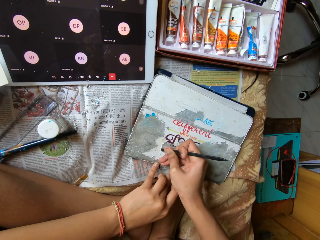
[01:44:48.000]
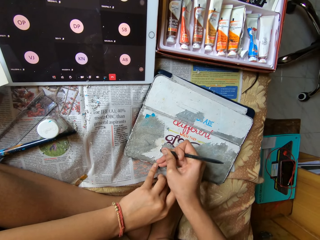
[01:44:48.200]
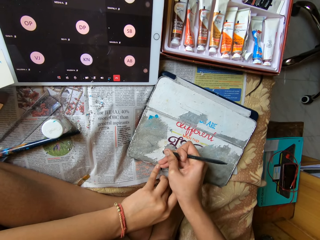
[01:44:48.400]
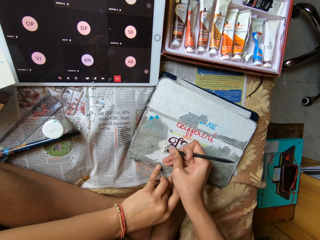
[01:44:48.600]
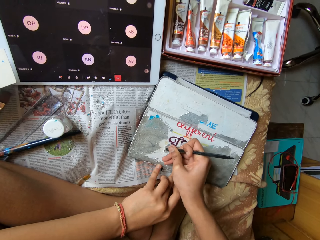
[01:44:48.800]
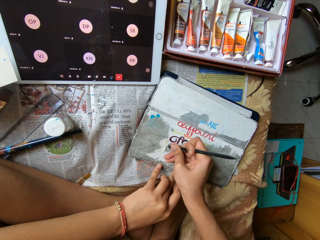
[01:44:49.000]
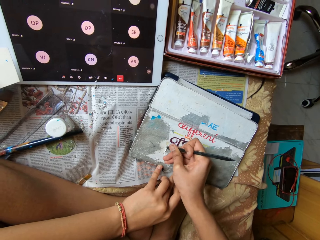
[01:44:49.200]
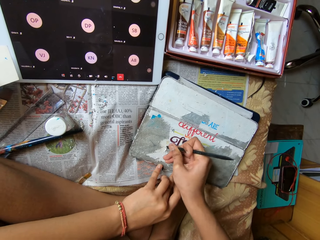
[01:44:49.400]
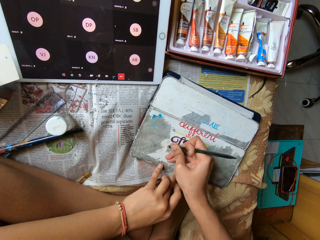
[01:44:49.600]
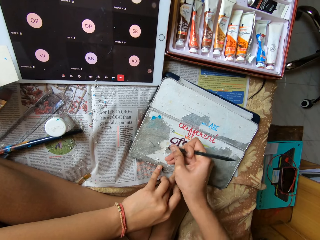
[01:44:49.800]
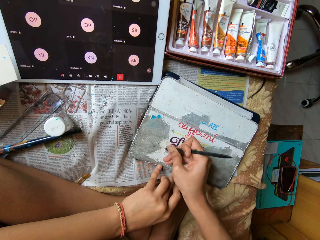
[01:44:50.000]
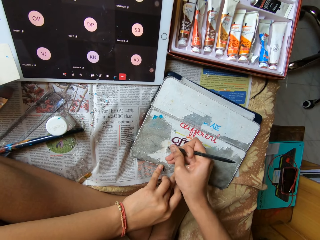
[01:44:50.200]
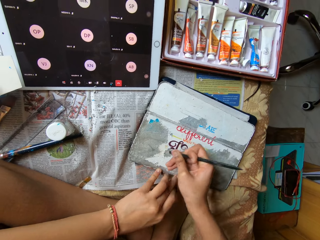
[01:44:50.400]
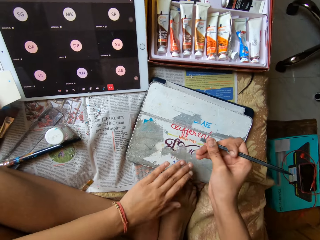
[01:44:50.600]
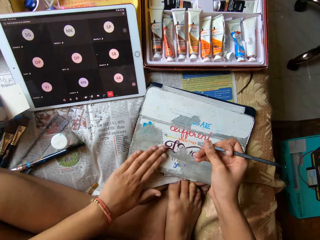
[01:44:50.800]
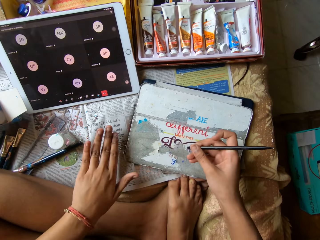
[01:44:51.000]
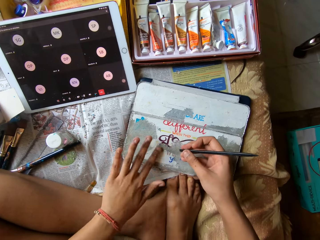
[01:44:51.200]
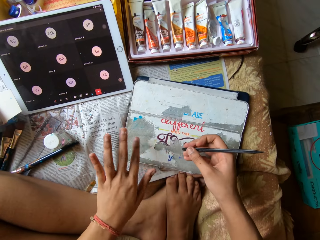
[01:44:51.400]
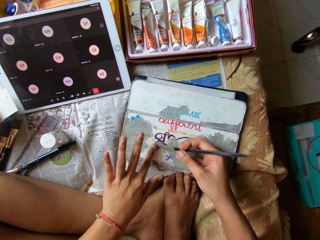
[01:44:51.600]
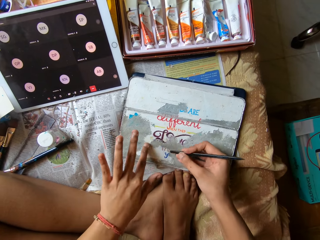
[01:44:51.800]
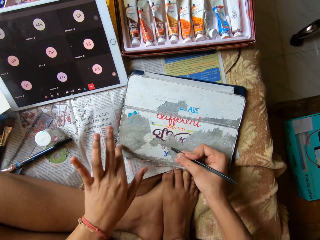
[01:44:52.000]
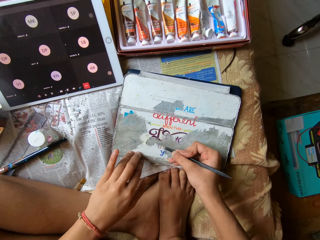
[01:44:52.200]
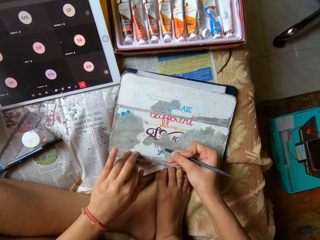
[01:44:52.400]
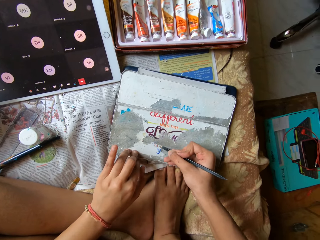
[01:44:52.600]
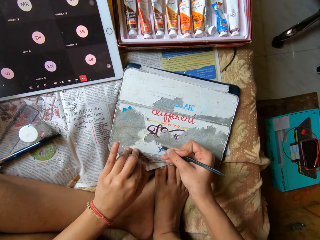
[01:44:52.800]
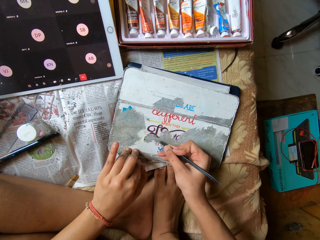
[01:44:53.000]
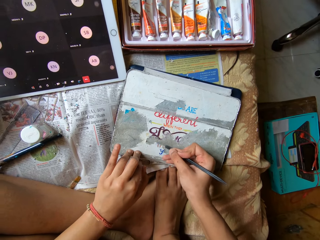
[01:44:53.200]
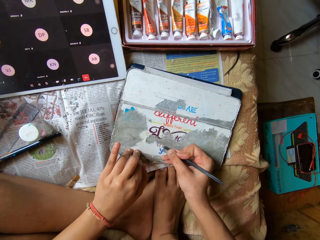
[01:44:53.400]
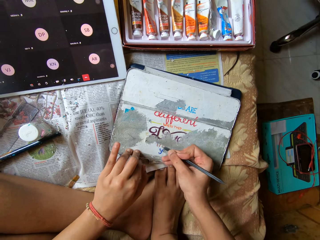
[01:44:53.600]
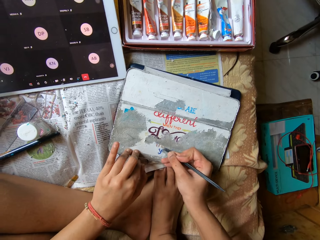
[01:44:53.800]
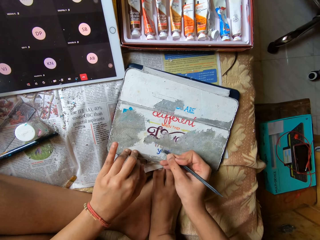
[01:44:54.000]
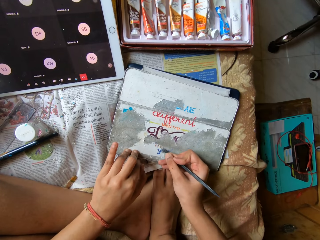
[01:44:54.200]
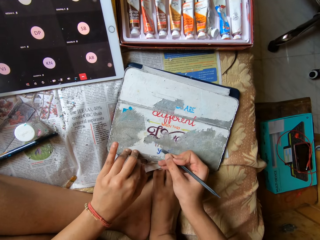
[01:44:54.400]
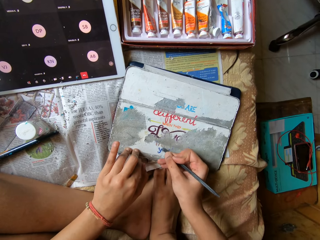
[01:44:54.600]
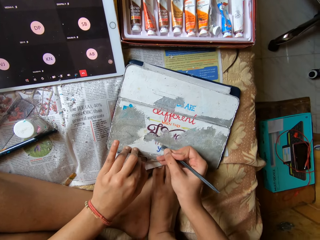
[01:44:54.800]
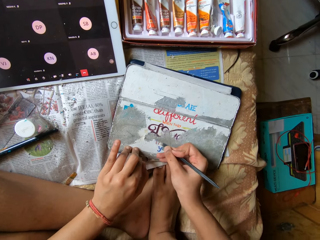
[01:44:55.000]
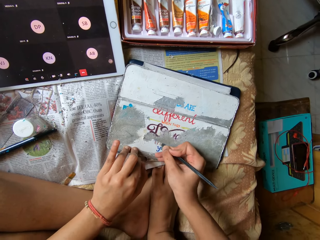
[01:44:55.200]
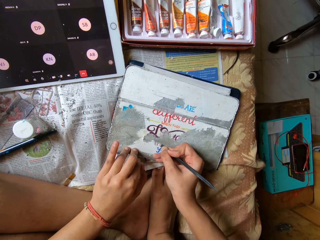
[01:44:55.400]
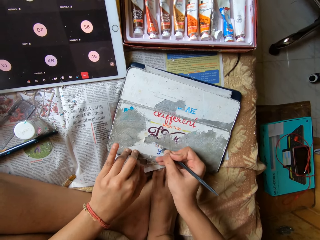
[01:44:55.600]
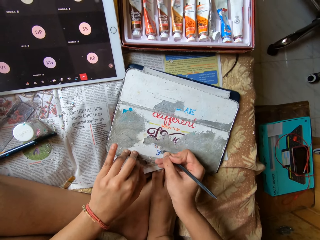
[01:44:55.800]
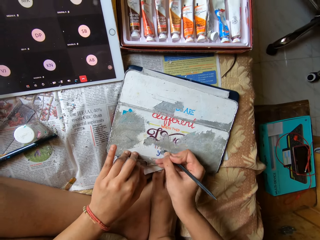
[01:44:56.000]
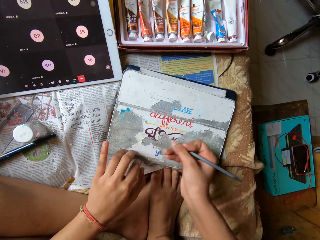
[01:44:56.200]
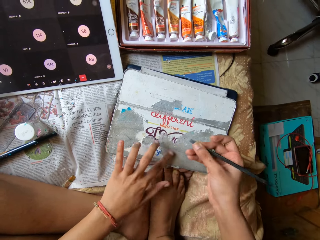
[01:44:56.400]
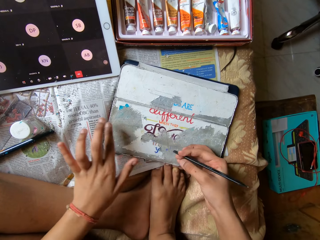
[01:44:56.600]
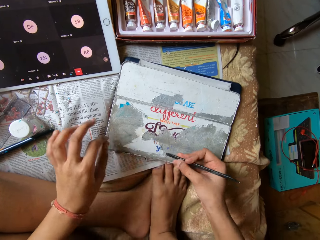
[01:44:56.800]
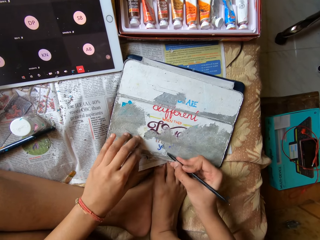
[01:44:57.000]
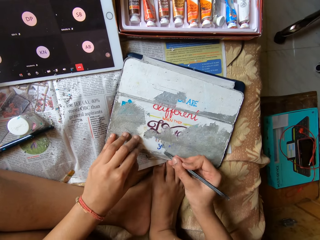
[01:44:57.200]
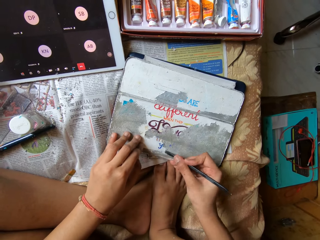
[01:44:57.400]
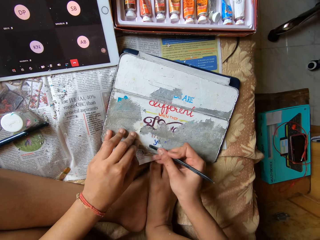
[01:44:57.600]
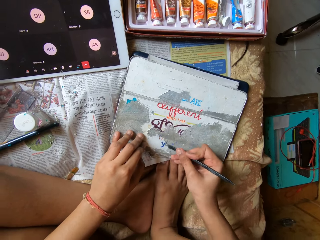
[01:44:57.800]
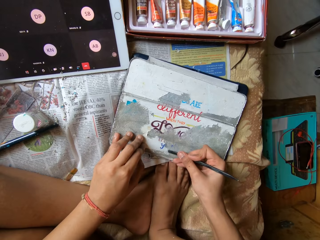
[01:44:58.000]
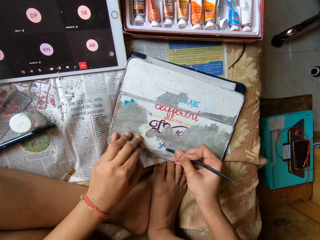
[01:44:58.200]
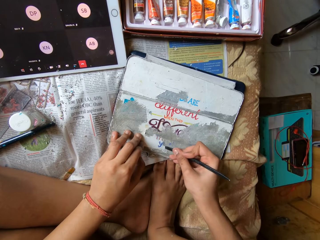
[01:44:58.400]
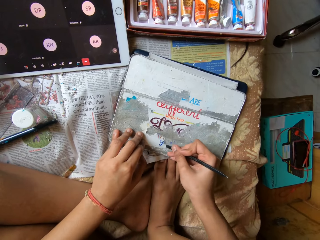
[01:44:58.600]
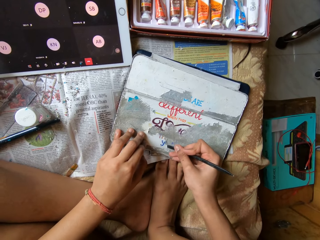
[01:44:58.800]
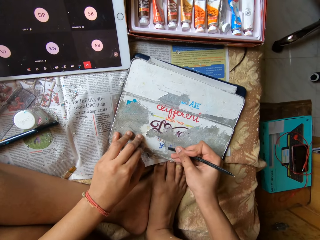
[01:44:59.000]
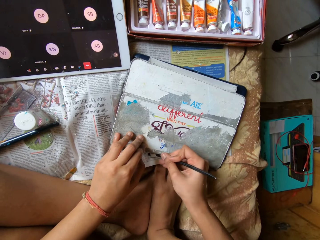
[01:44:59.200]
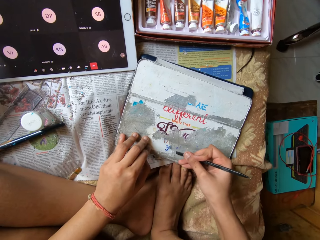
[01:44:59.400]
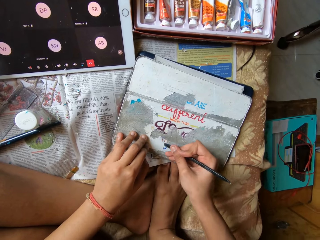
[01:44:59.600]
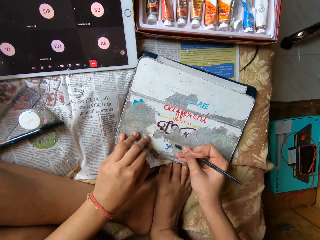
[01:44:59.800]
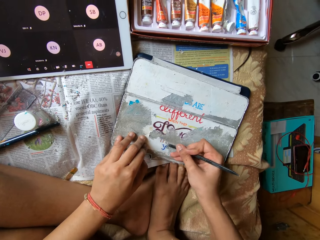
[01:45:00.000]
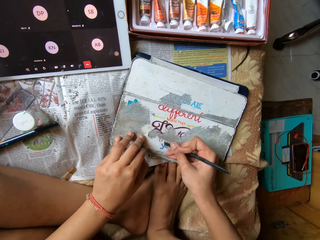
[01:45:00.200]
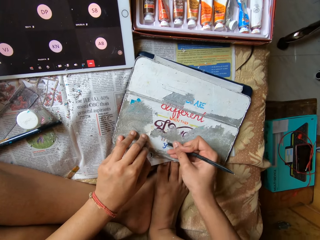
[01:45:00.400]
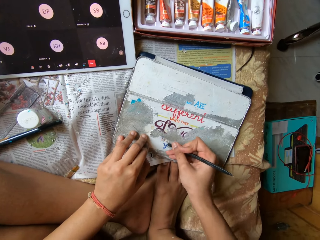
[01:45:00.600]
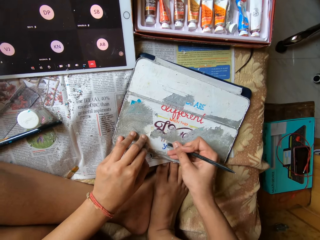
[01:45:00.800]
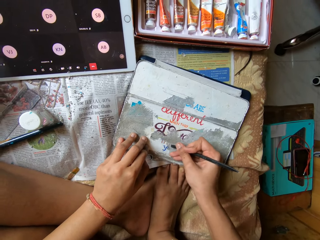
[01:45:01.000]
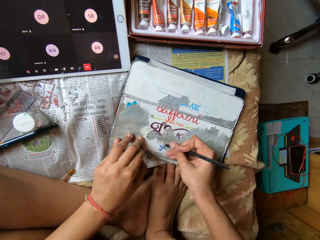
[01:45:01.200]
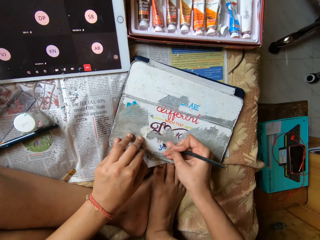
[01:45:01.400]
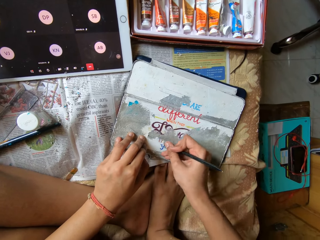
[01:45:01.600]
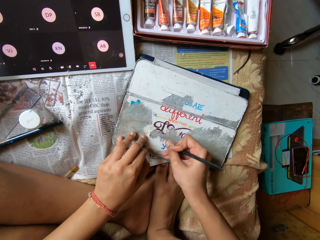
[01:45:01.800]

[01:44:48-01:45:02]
The camera wearer dusts the peeled paper off the diary with her left hand. She scrapes off the paper from the diary with the pen in her right hand. She holds down the diary with her left hand. She dusts the peeled paper off the diary with her left hand. She holds down the diary with her left hand. She scrapes off the paper from the diary with the pen in her right hand.

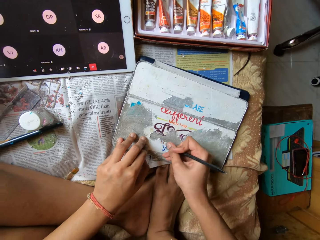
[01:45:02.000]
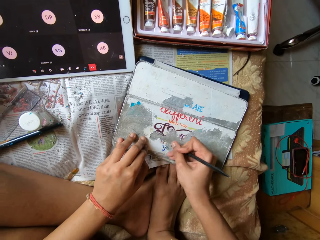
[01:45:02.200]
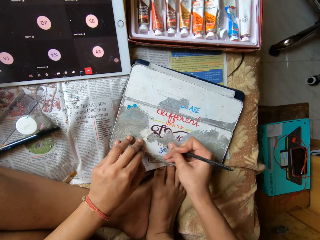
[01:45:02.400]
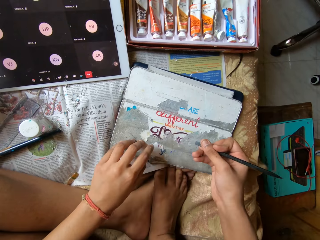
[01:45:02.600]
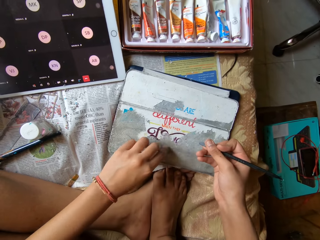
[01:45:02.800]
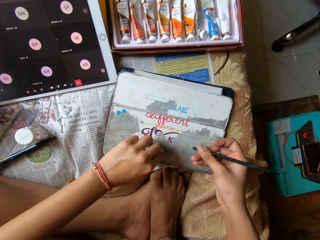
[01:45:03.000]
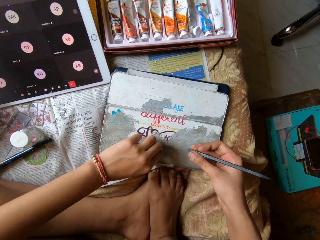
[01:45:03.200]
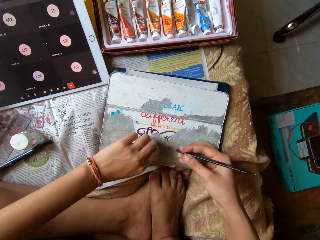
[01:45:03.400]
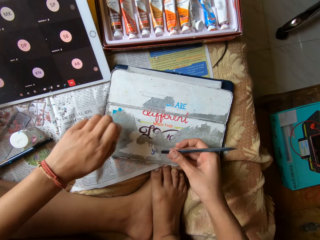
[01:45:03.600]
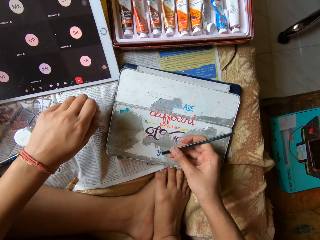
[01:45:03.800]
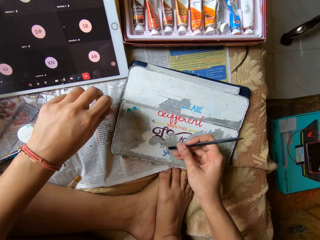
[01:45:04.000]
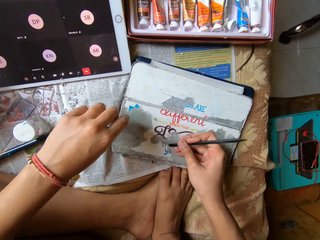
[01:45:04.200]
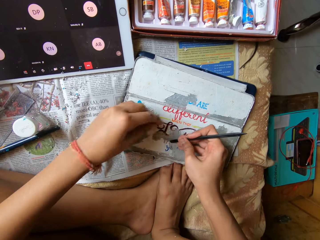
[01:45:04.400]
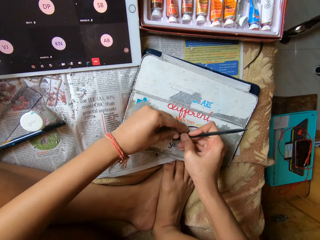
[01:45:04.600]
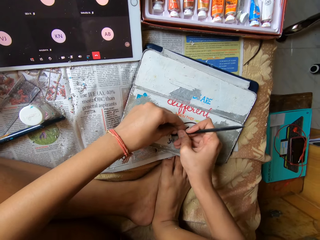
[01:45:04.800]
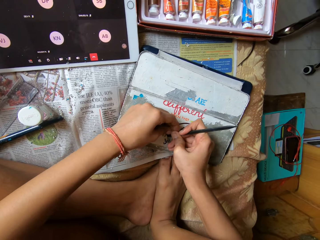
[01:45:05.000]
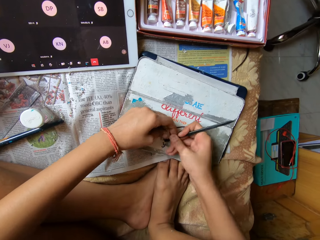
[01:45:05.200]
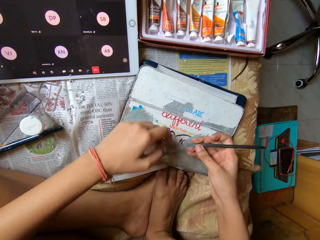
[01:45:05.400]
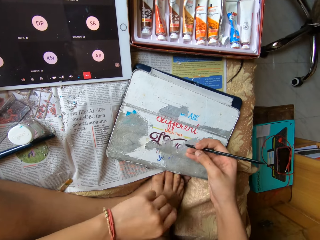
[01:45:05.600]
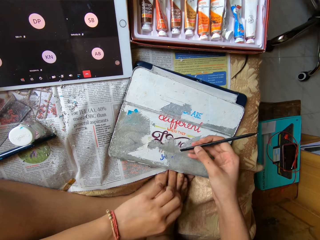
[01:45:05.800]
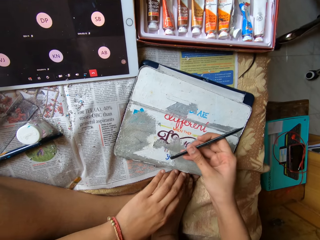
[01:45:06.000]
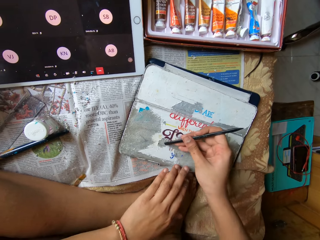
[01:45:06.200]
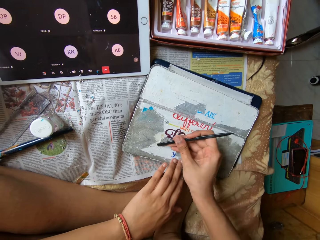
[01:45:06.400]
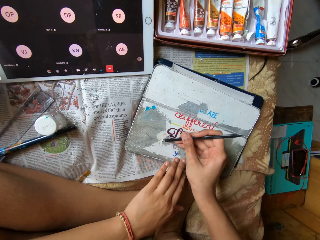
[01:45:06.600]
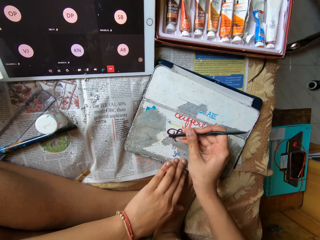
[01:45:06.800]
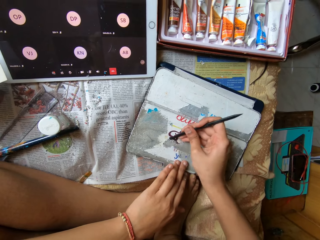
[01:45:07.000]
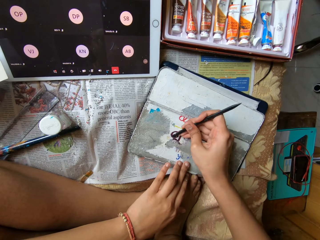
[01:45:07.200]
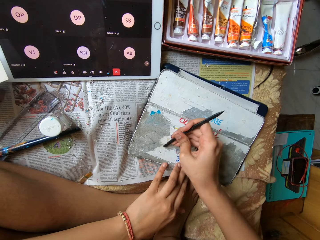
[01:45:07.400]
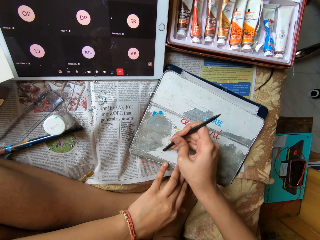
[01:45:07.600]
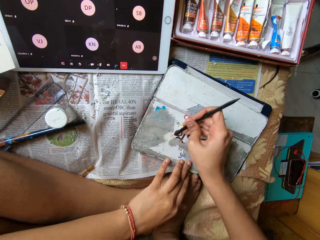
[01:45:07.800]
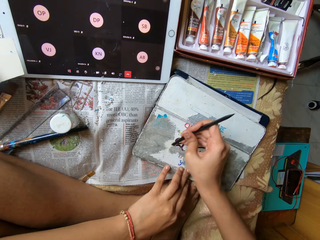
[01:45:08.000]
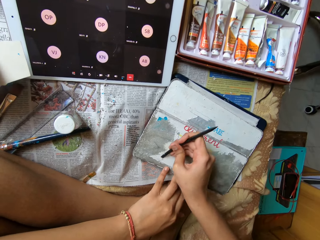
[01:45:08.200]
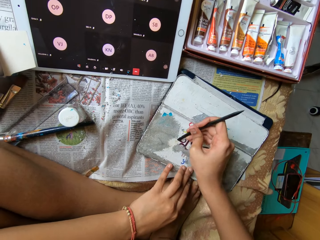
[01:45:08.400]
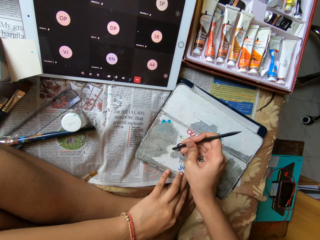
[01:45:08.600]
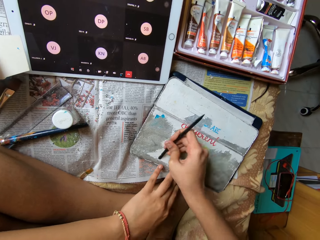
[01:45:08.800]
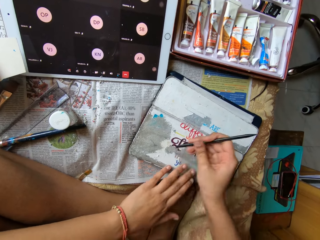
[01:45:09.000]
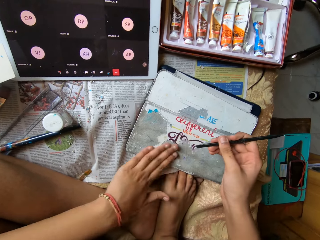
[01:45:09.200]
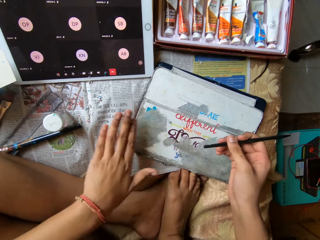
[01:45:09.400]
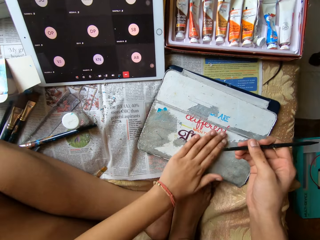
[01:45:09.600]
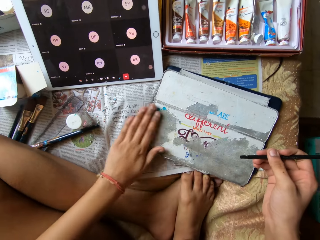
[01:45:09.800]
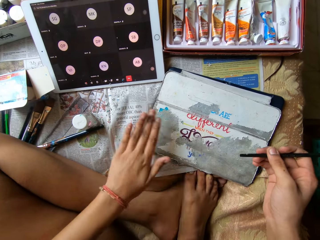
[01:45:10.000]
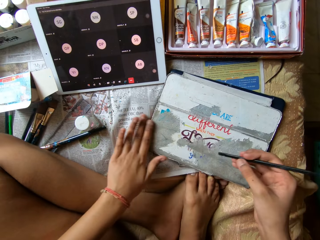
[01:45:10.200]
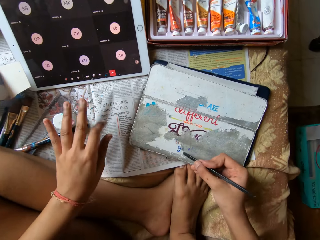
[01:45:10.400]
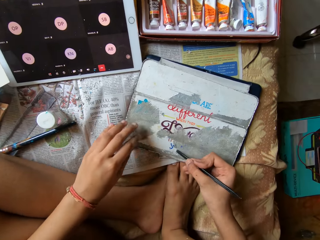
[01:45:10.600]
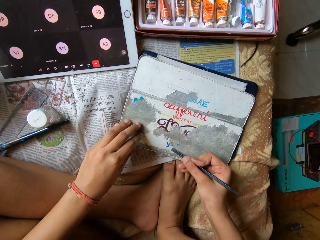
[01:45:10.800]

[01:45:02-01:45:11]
The camera wearer peels paper off the diary or book with her left hand. She drops the paper on a bed with her left hand. She scrubs the book. She peels paper off the diary with her left hand. She scrapes off the paper from the diary with the pen in her right hand. She puts her hand on the book. She dusts the peeled paper off the diary with her left hand.
